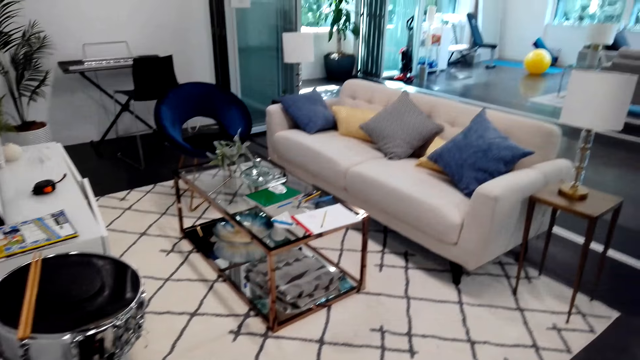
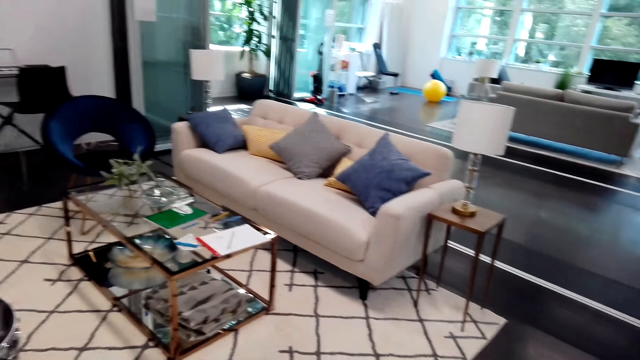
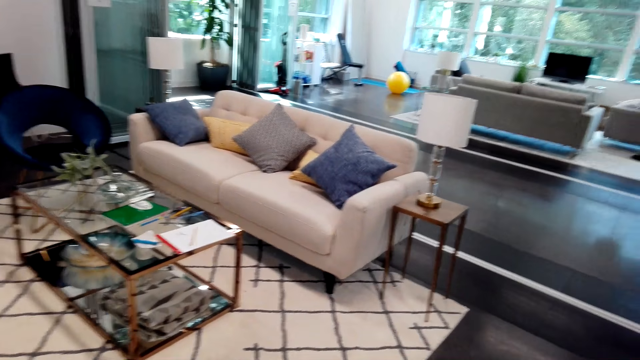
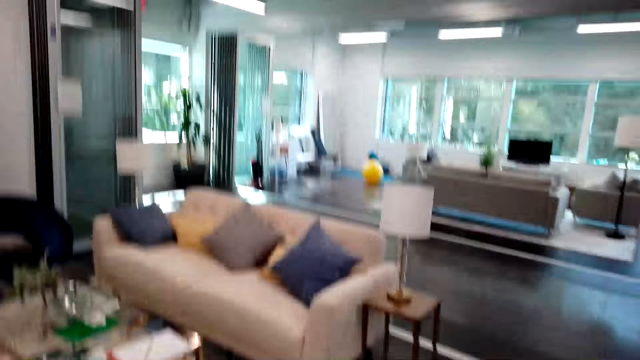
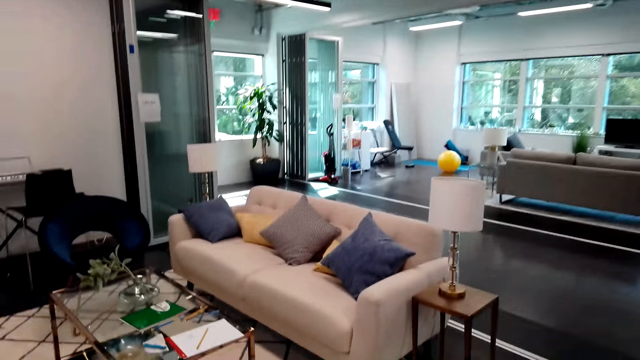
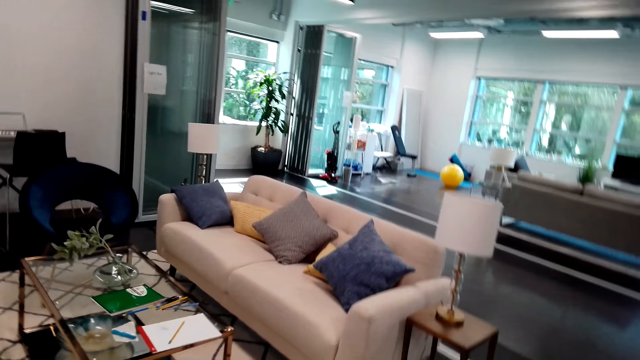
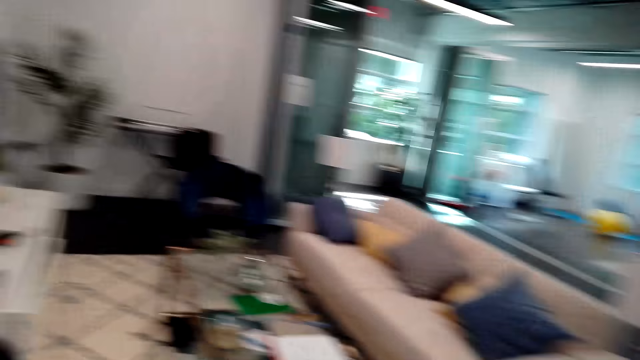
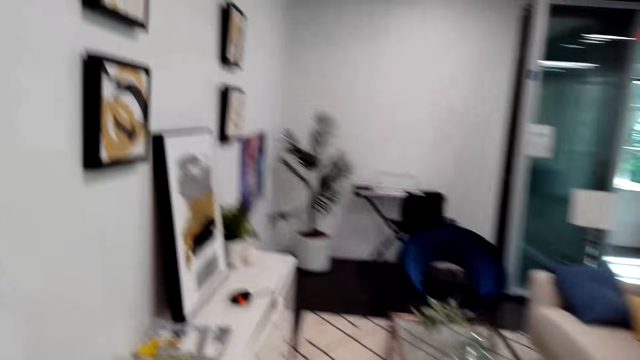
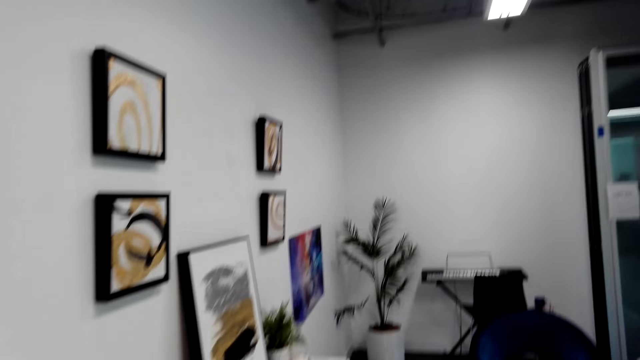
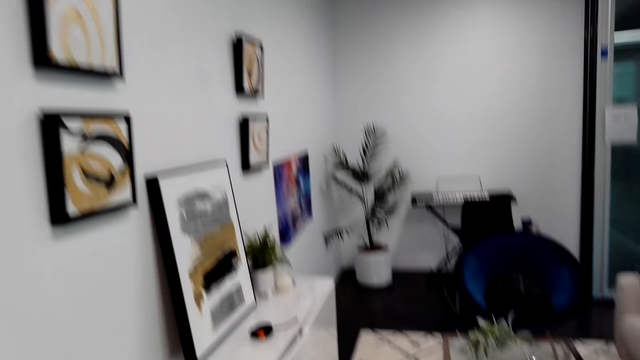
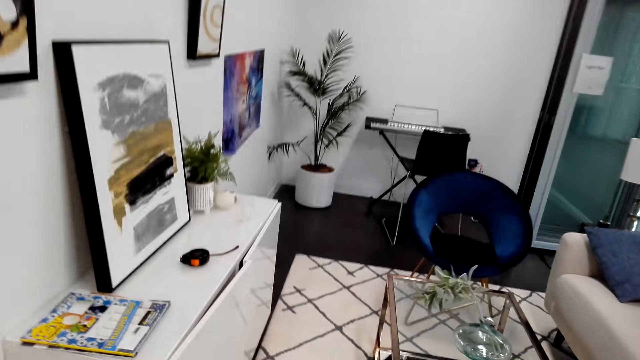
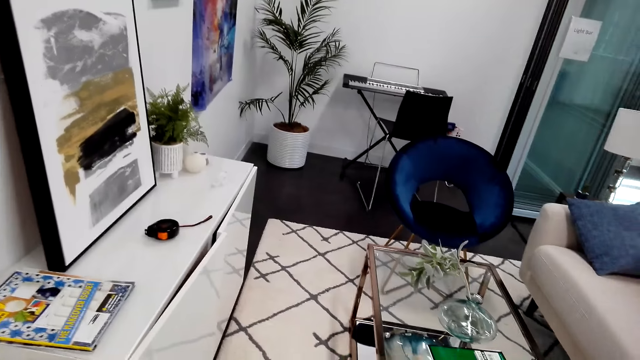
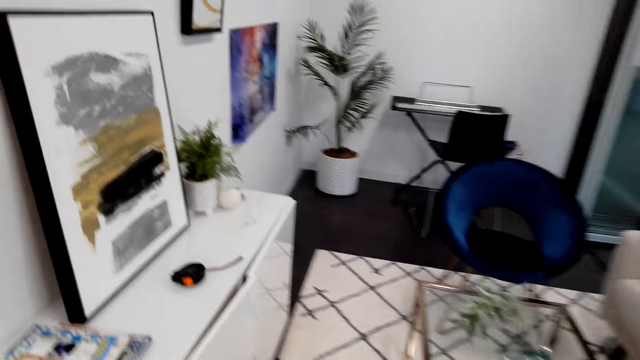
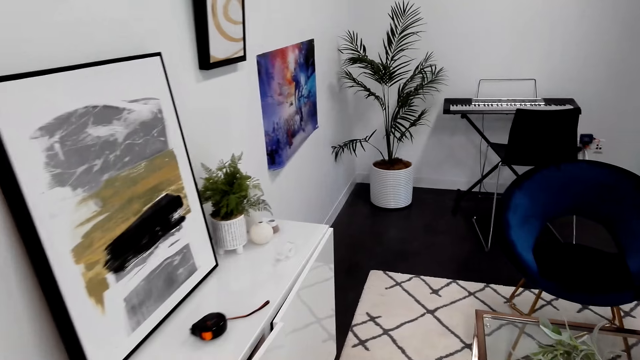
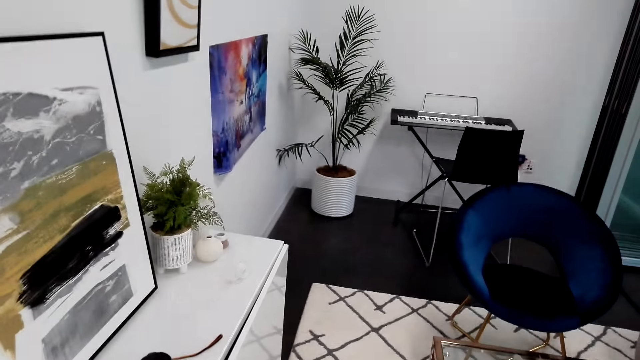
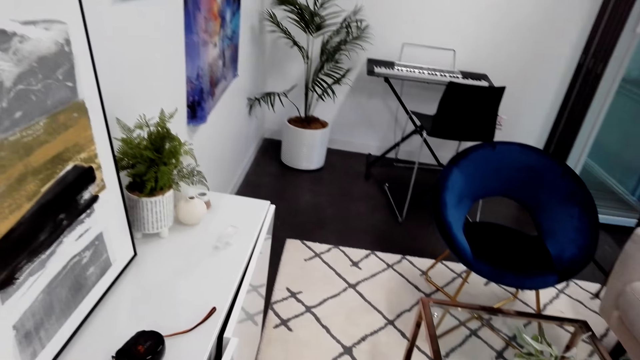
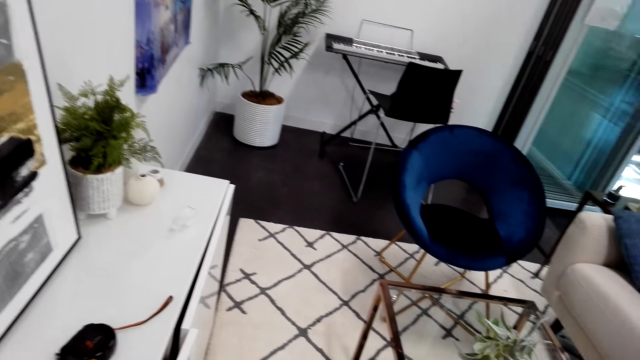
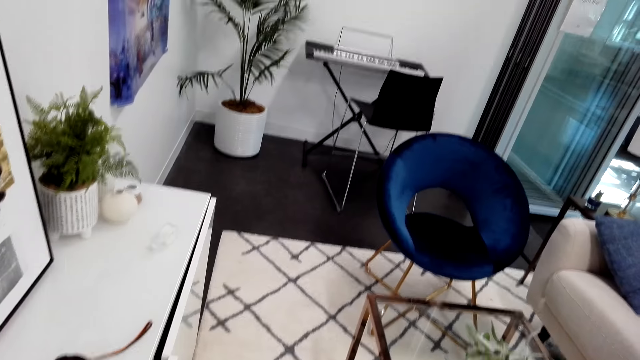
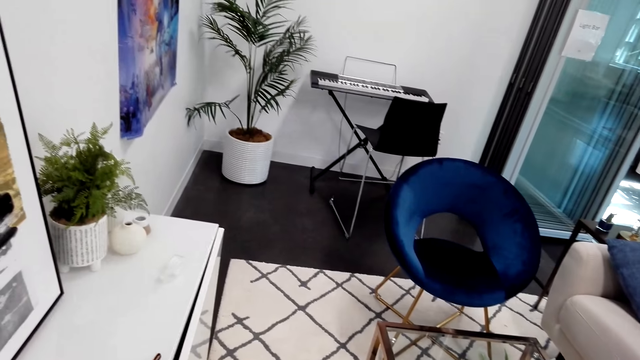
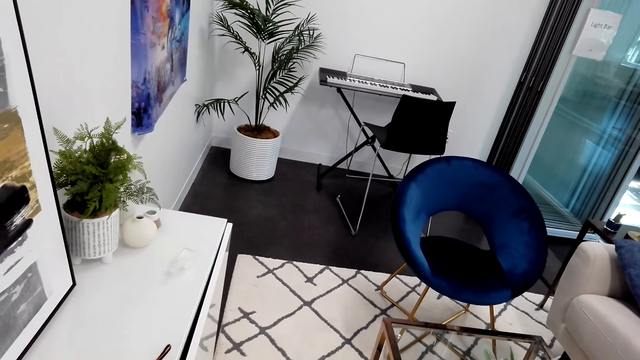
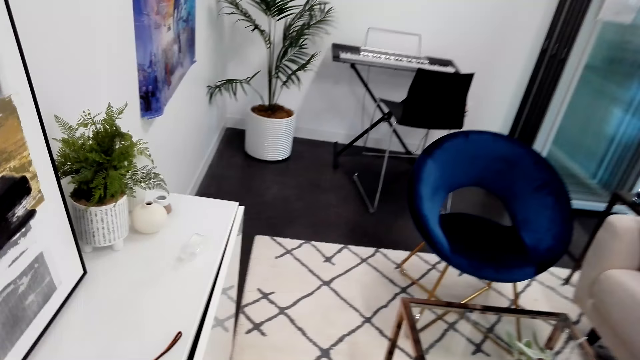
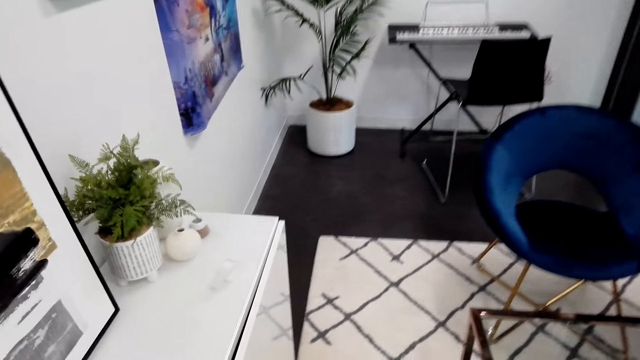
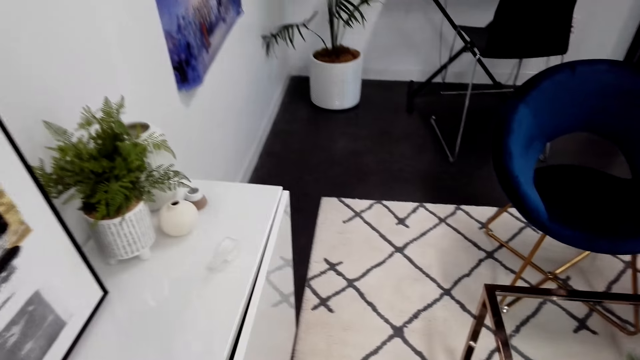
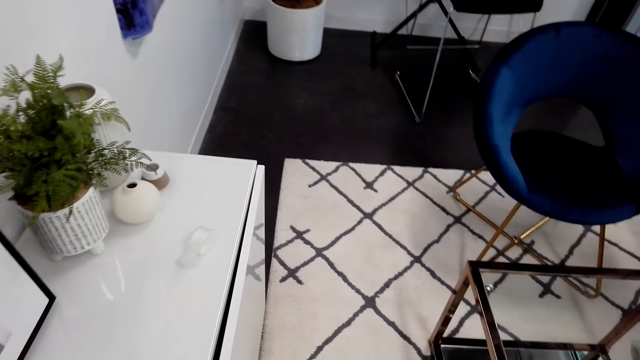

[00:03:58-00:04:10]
The camera wearer walks around the room. They look around.

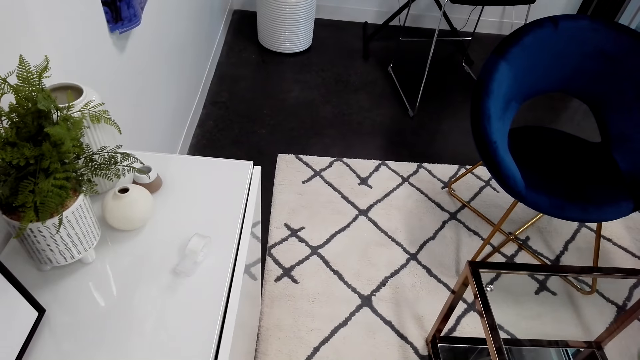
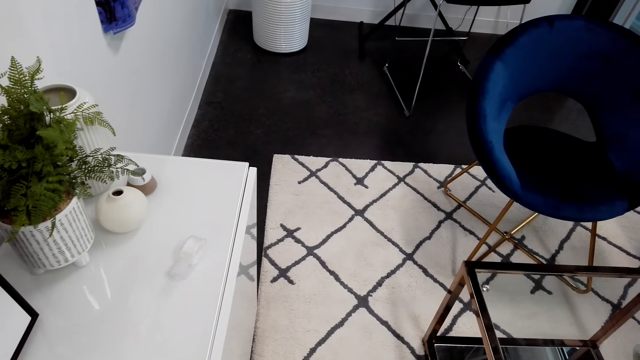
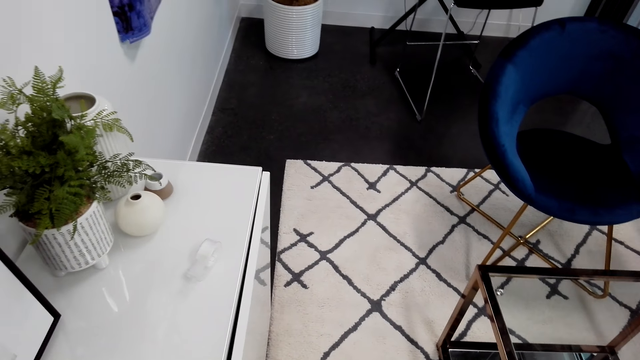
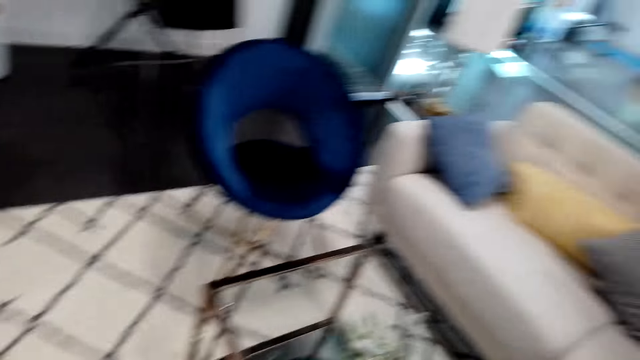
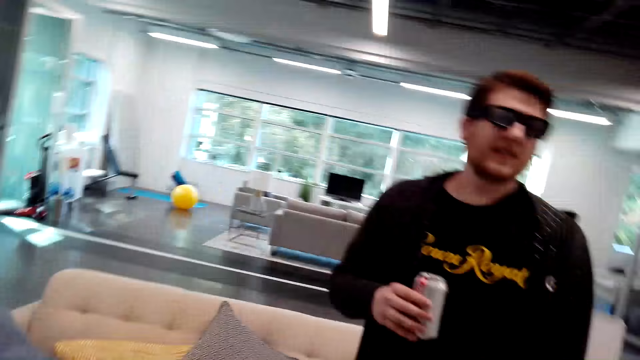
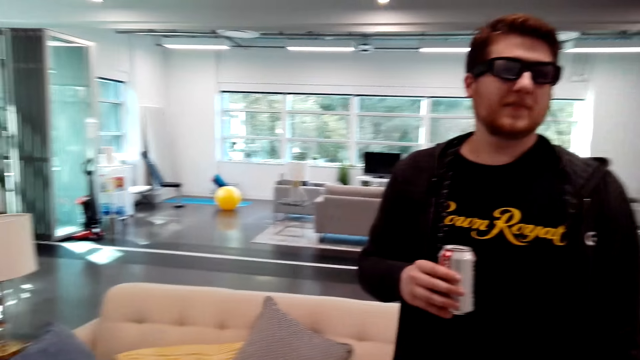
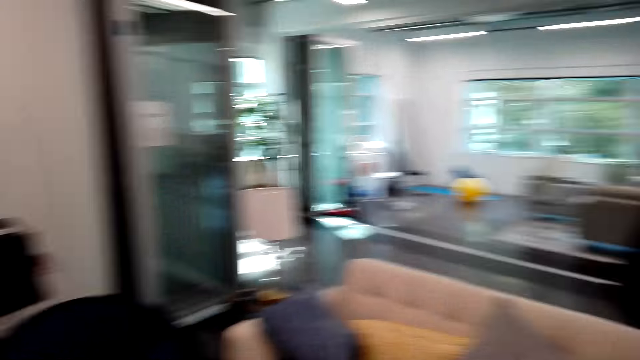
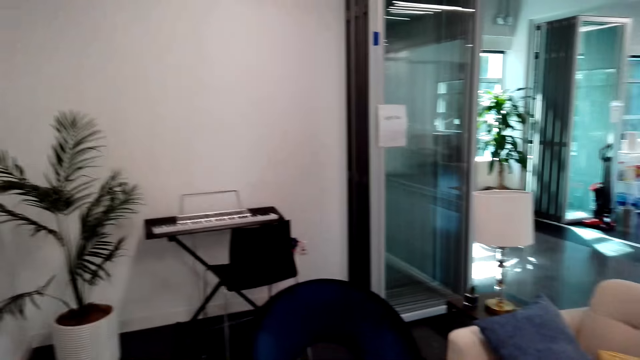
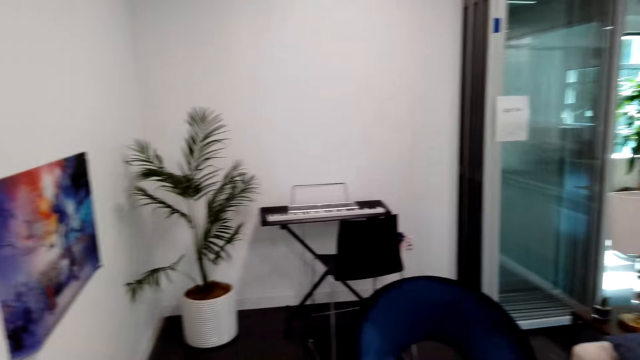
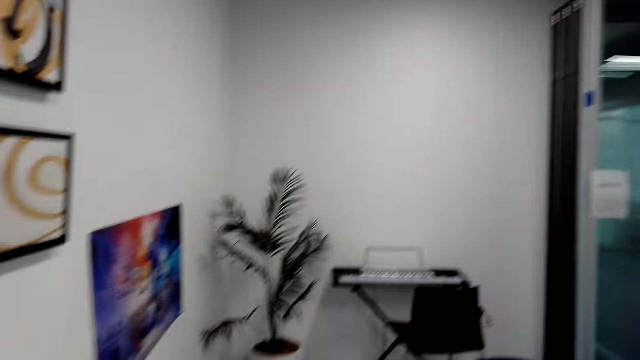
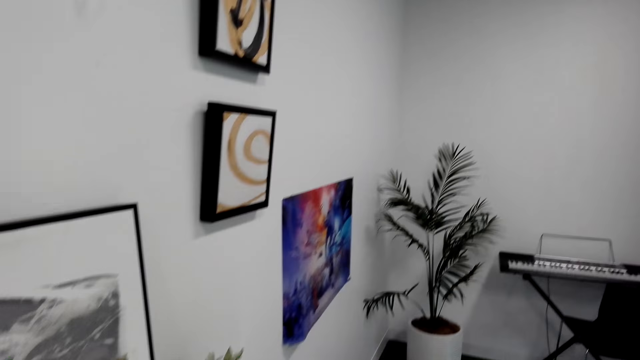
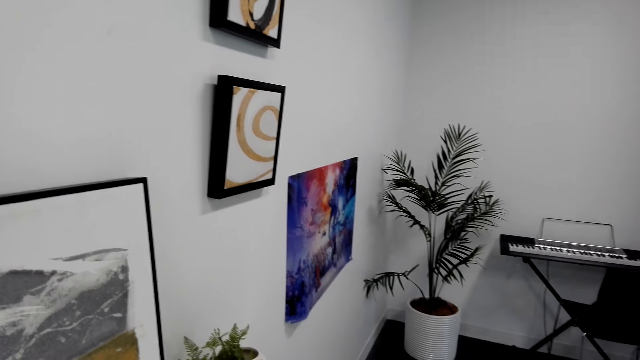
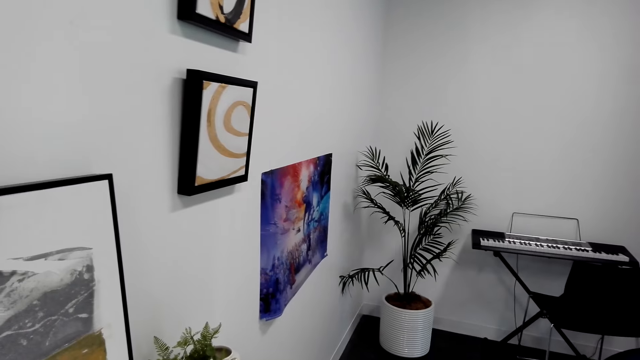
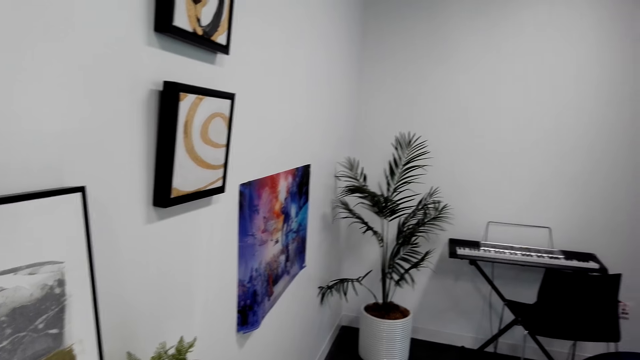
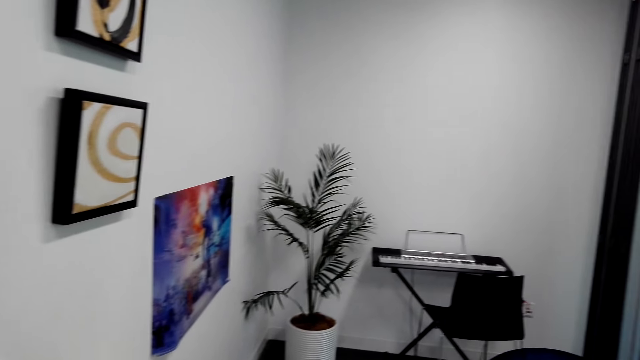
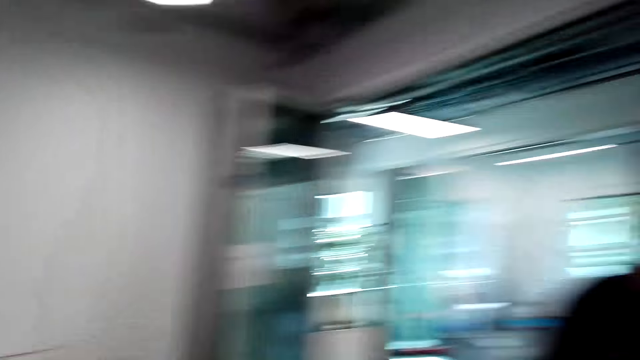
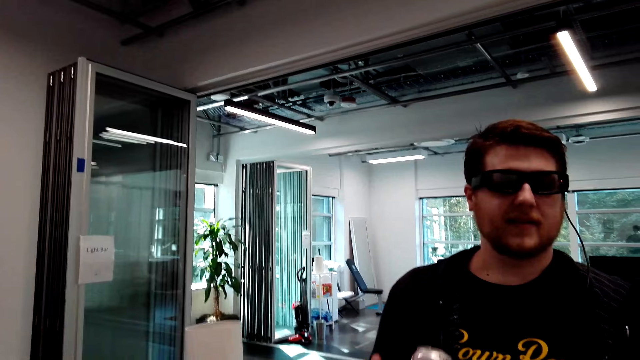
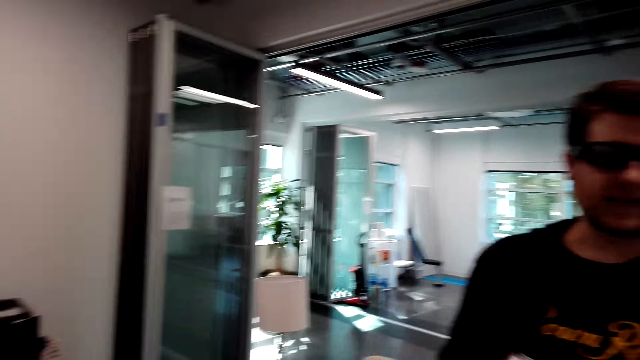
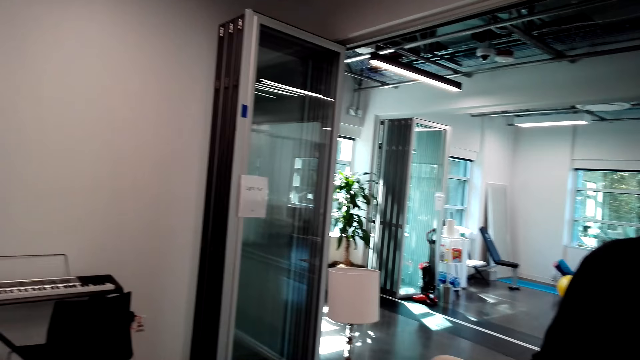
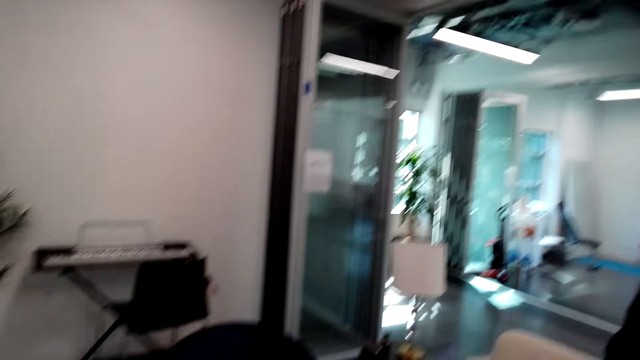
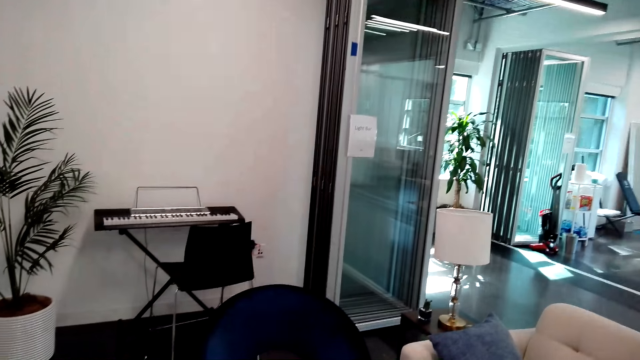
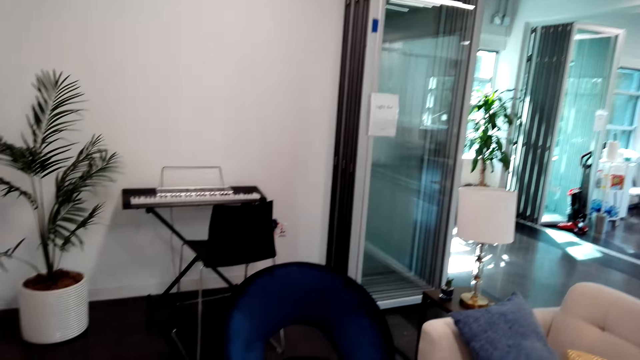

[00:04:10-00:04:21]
The camera wearer looks around. A person speaks to the camera wearer.
